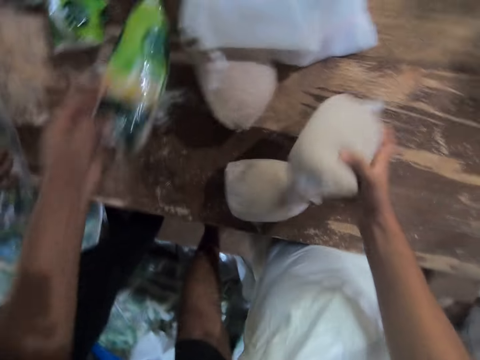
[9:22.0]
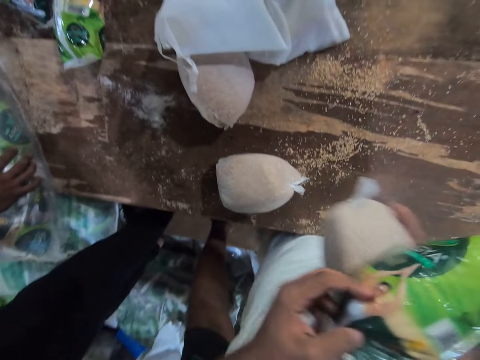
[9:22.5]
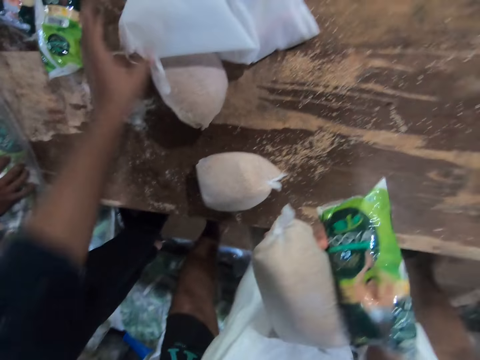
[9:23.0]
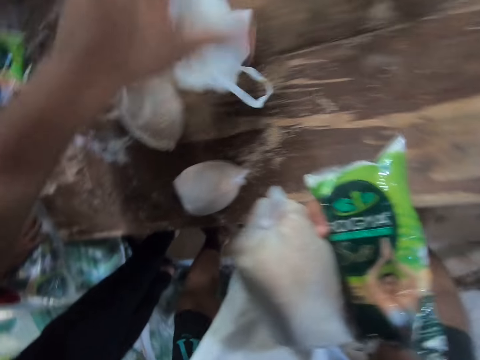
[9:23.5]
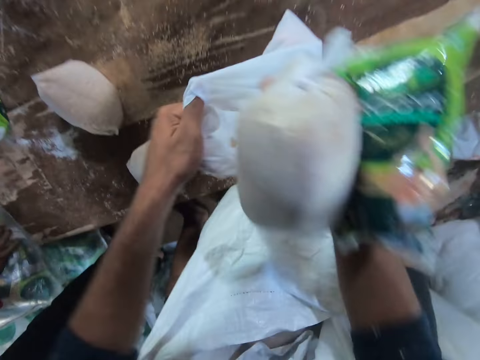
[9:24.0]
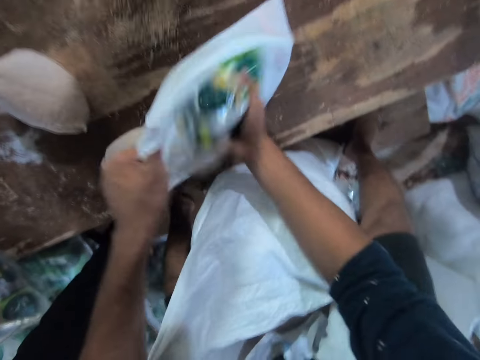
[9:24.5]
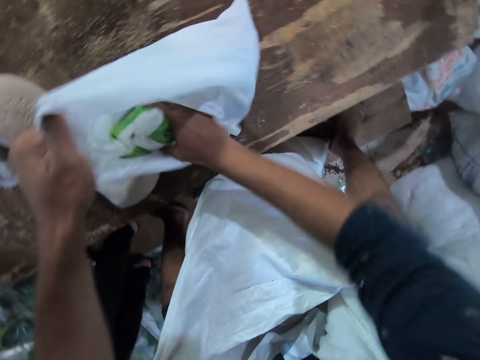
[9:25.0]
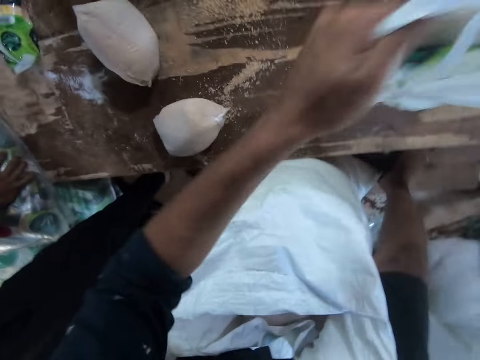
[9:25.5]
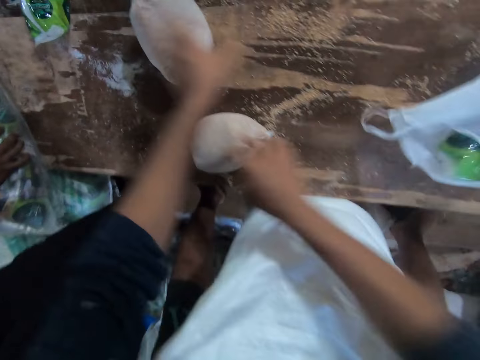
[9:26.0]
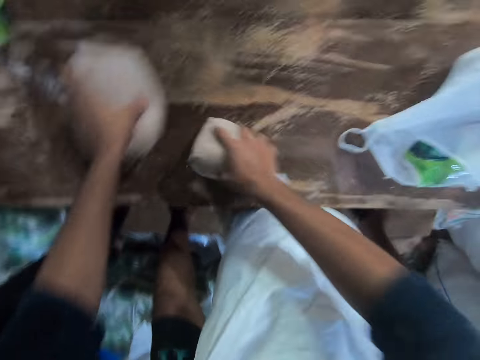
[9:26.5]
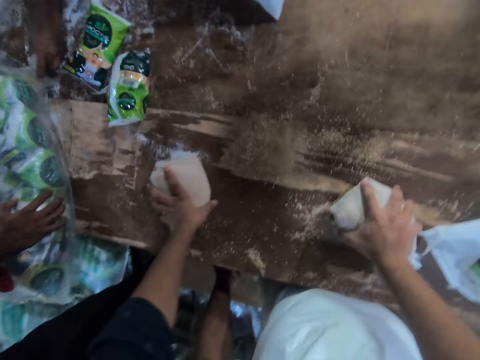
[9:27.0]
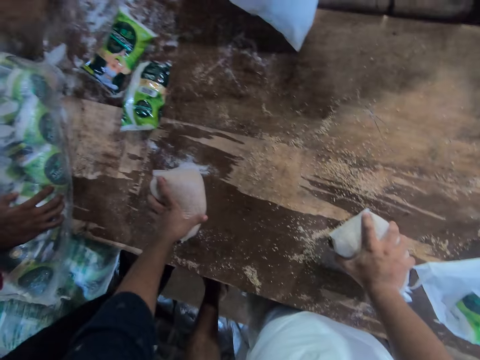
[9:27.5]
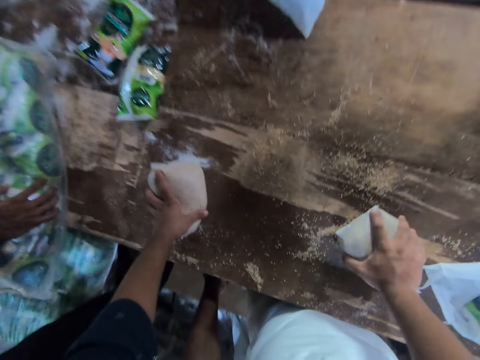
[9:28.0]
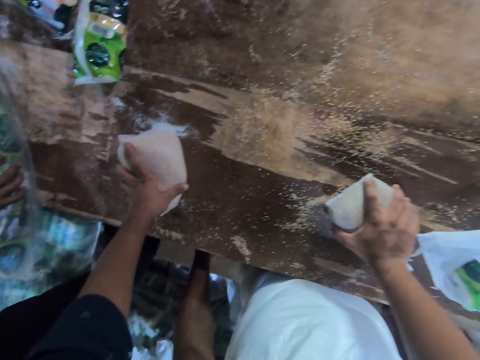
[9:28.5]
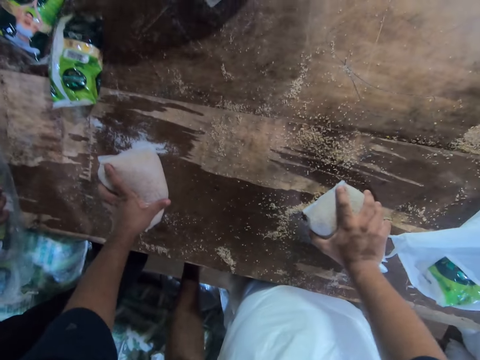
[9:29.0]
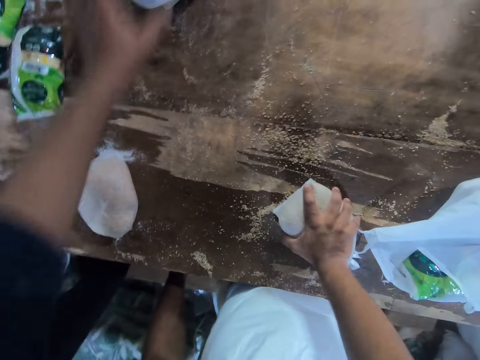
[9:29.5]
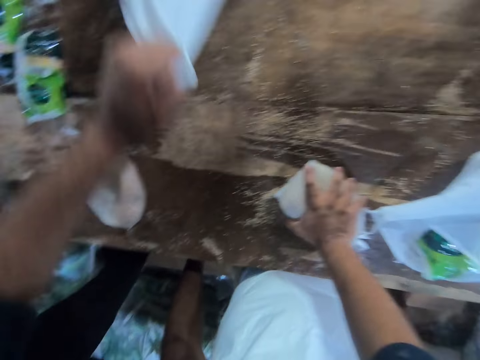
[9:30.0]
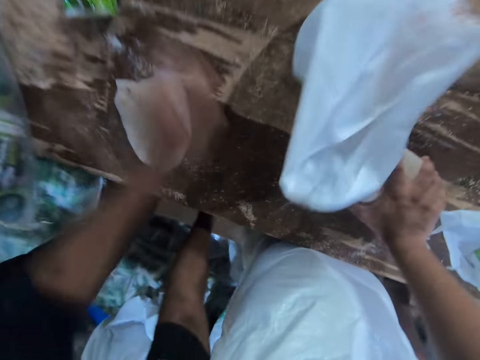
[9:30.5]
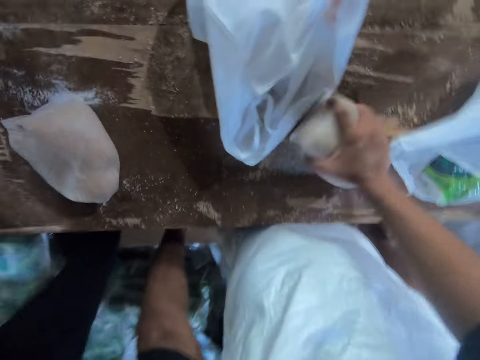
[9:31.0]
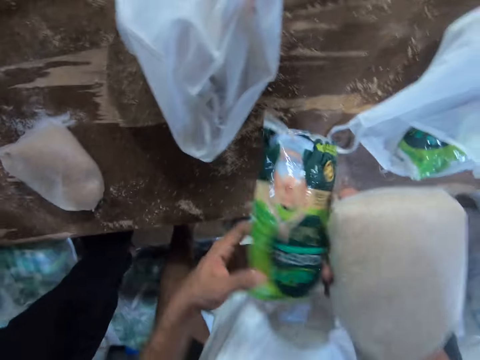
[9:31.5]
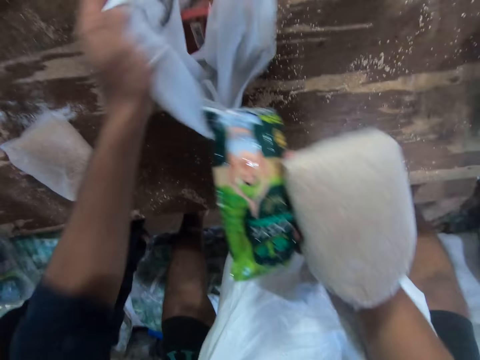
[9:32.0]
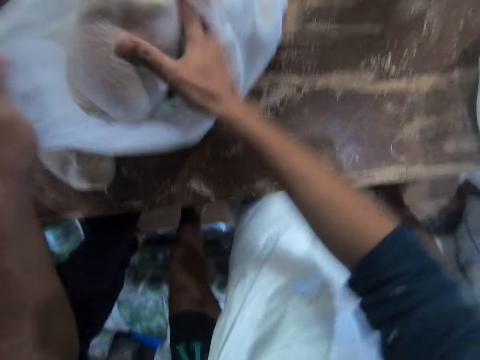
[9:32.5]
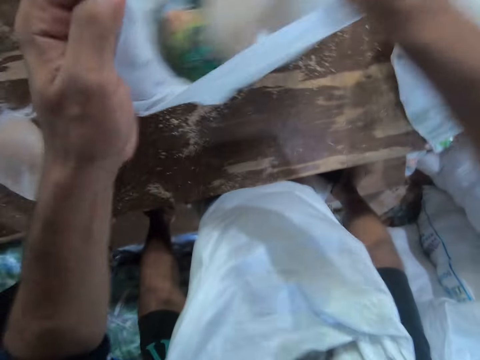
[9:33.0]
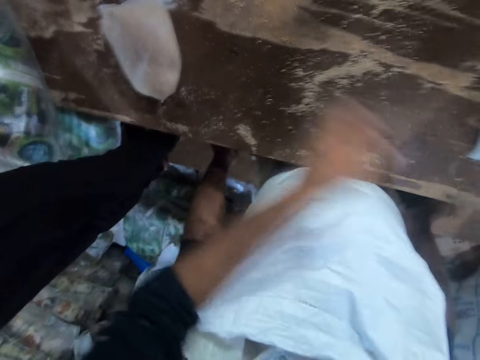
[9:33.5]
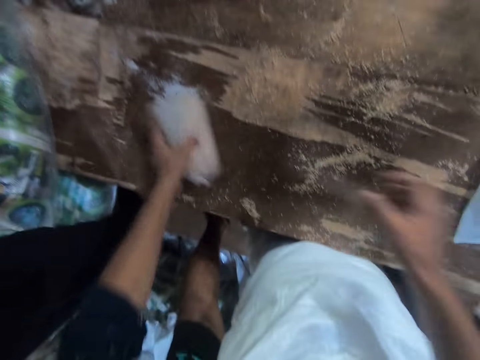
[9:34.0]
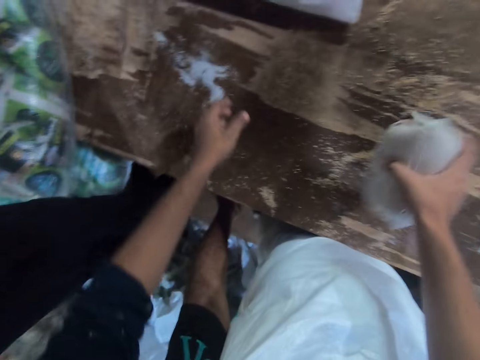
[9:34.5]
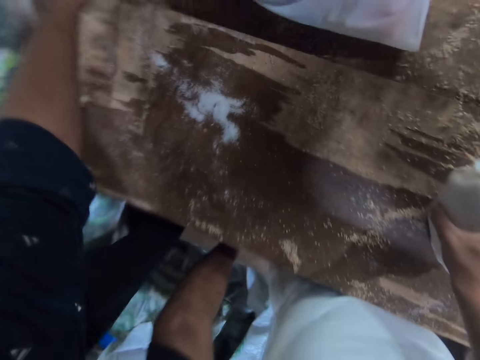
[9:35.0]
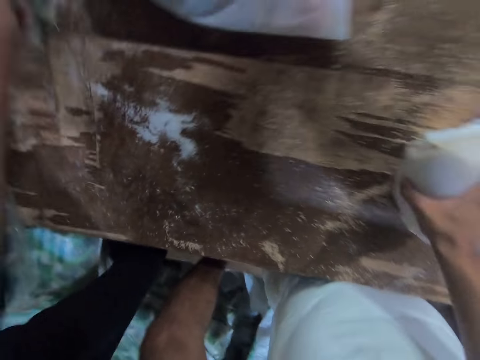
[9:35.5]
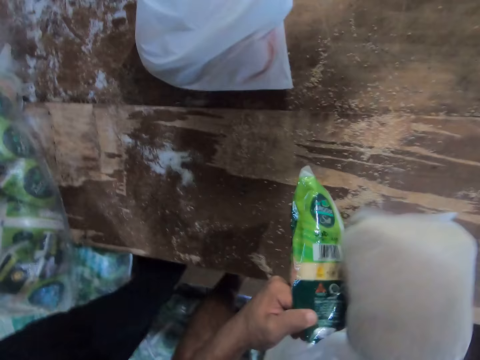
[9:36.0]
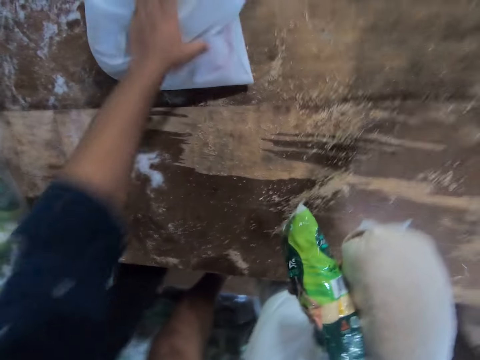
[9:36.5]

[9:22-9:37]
The camera wearer picks a pack of salt and a pack of wheat from the table with his hands. He drops the pack of salt and the pack of wheat inside the cloth bag in his left hand. He puts the bag aside. He holds two packages of sugar. He grabs the bag. He picks another pack of salt and another pack of wheat from the table with his hands. He drops the pack of salt and the pack of wheat inside the cloth bag in his left hand. He passes the cloth bag to a man with his hands. He moves the bag aside. He picks another pack of salt and another pack of wheat from the table with his hands.

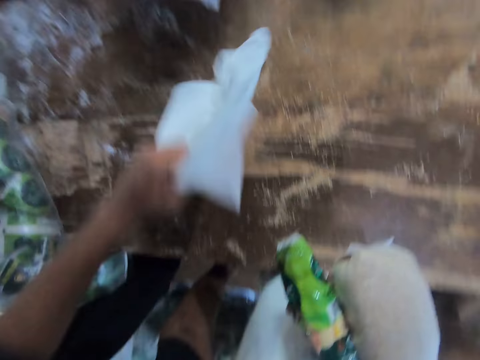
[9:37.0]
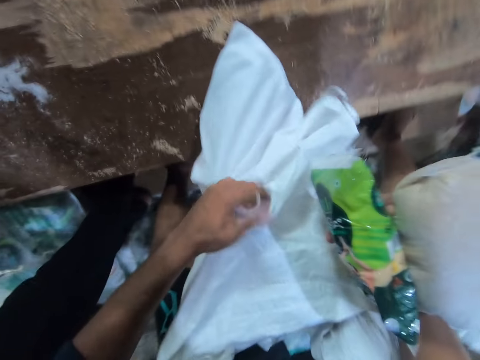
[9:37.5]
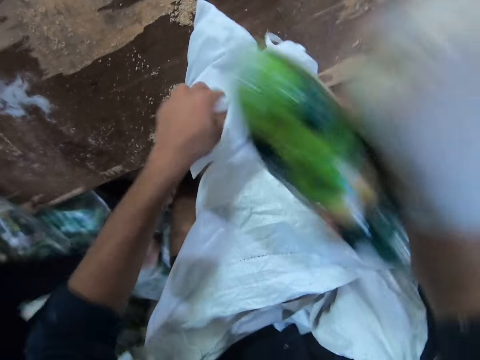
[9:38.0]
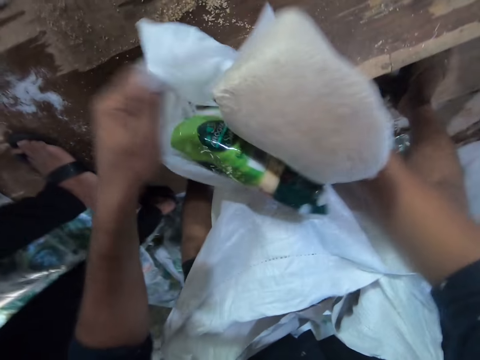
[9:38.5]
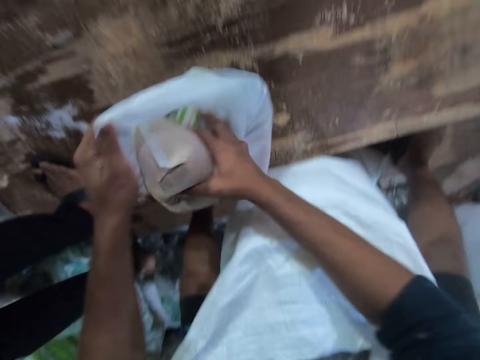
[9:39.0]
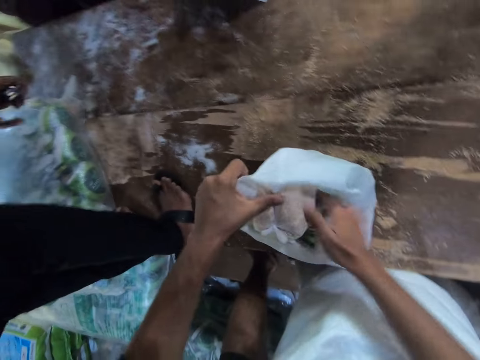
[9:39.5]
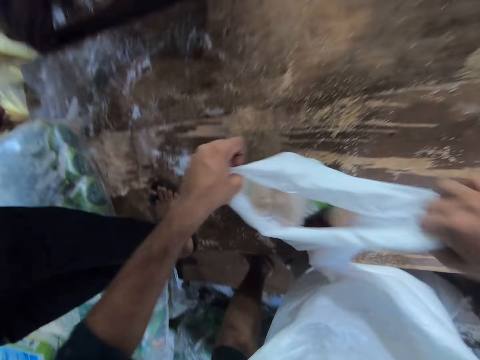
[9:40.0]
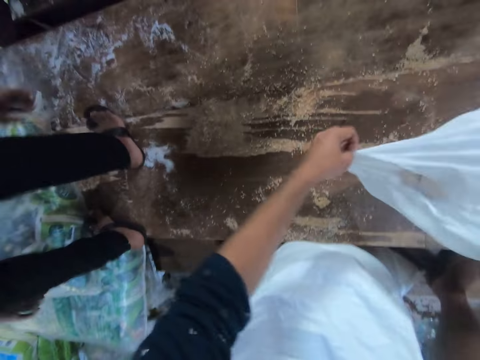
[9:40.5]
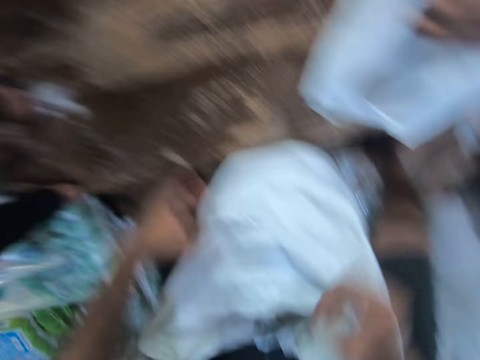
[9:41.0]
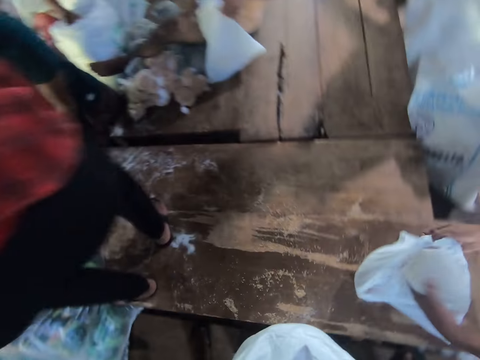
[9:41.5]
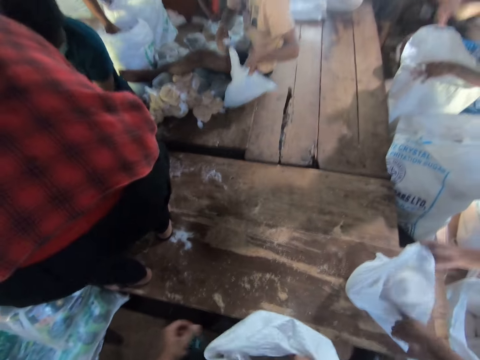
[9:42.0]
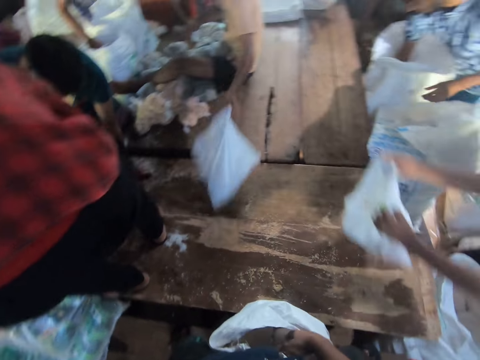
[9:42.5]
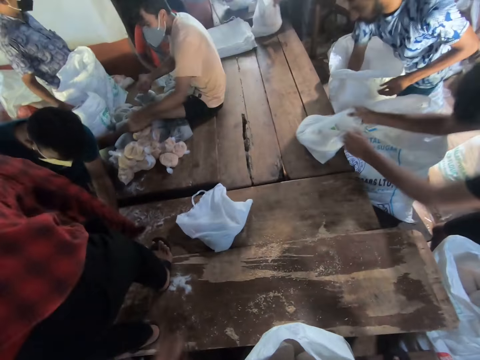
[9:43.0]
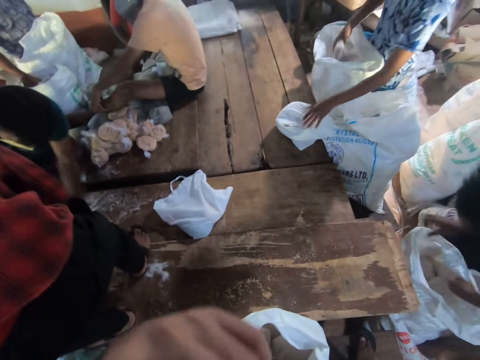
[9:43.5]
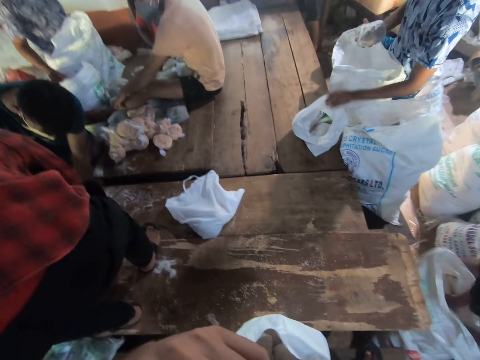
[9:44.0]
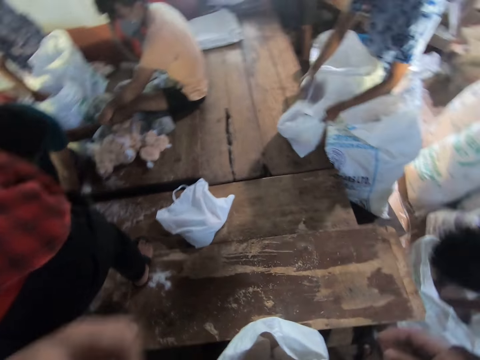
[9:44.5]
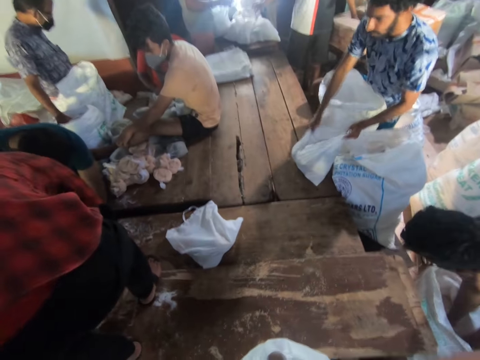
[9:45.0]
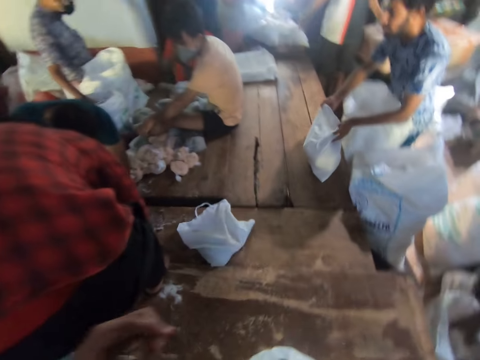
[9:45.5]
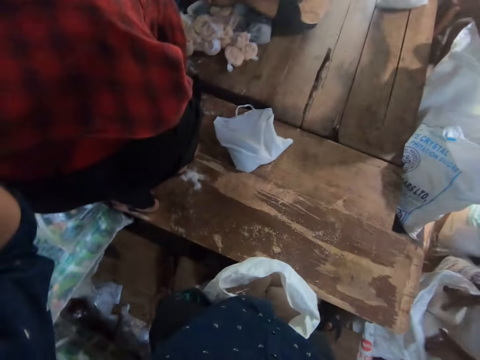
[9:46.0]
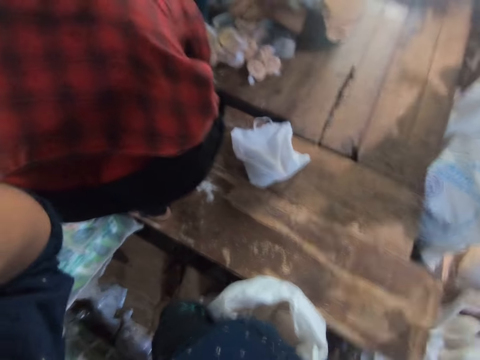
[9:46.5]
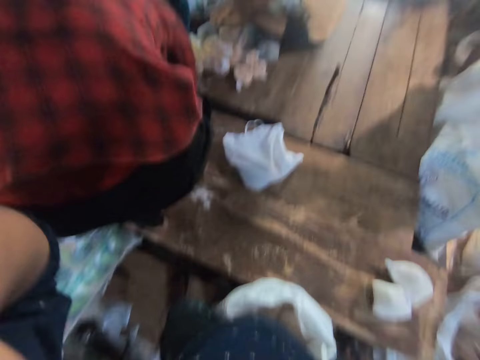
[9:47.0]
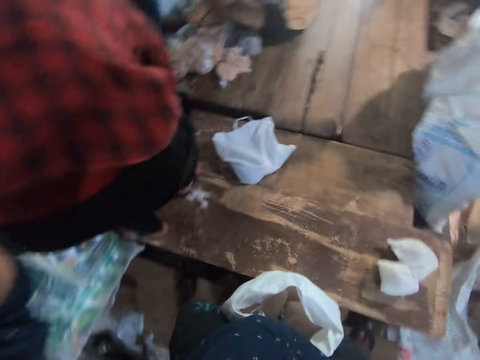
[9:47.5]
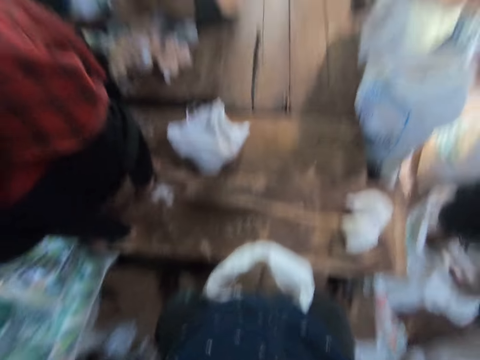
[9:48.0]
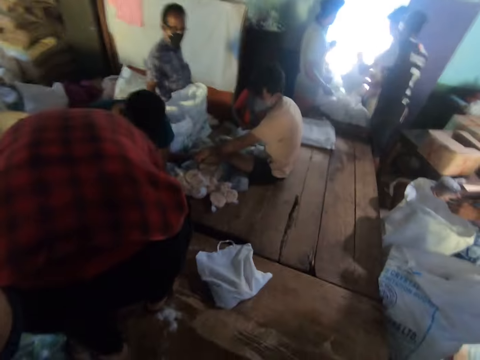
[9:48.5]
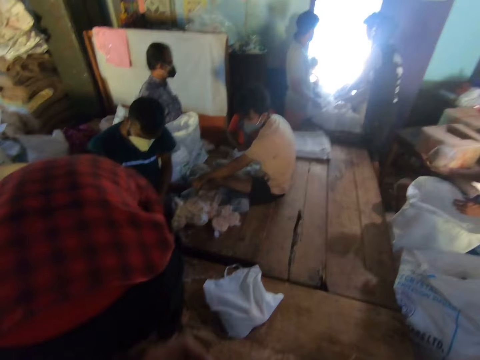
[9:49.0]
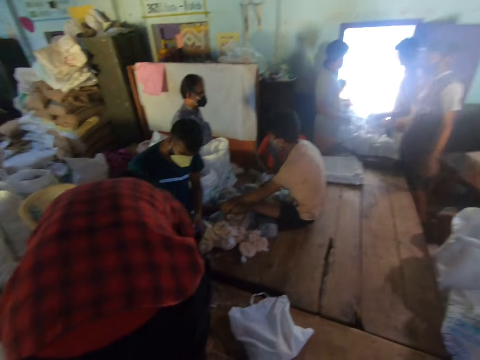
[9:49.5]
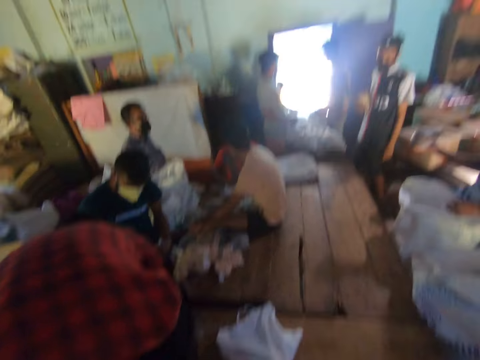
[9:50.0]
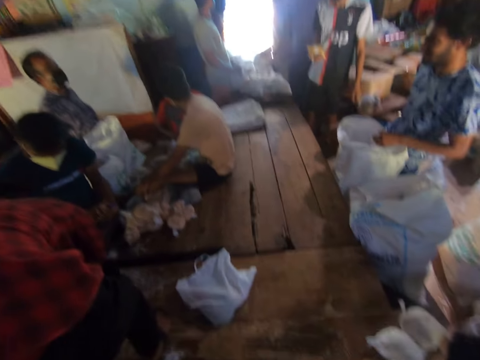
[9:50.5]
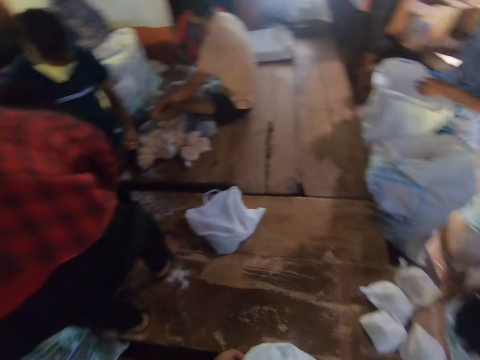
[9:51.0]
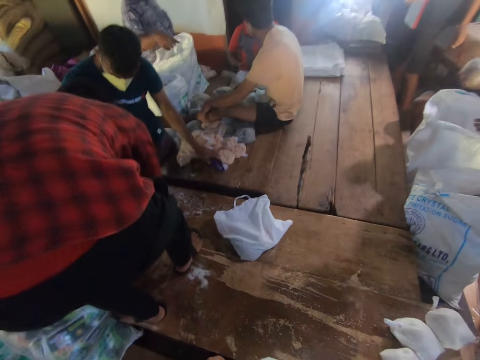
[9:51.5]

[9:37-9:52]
The camera wearer drops the pack of salt and the pack of wheat inside the cloth bag in his left hand. He moves the bag aside. He passes the cloth bag to a man with his hands. He touches his face. The man passes the cloth bag to another man with his hands. Another man drops another cloth bag on the table with his left hand. The second man moves a pack of cereal from another sack to the cloth bag. The camera wearer adjusts the camera. He touches the camera with his left hand. The second man slides the cloth bag on the table. The camera wearer looks around.
